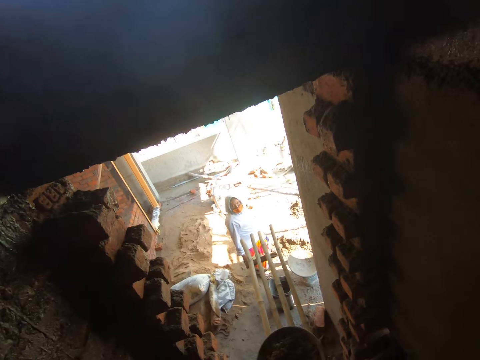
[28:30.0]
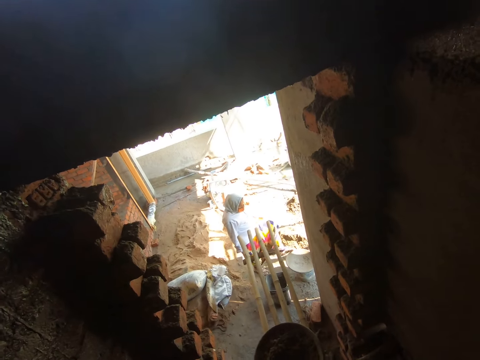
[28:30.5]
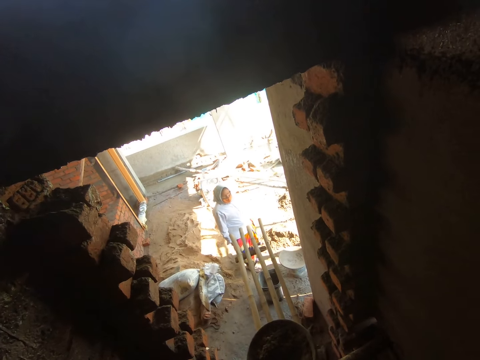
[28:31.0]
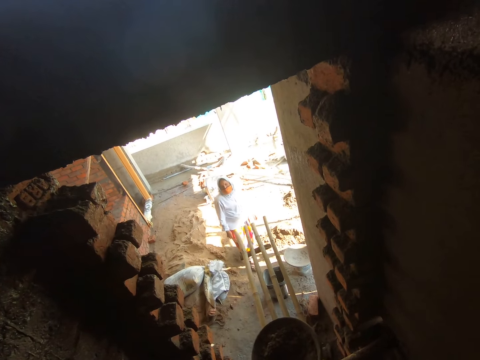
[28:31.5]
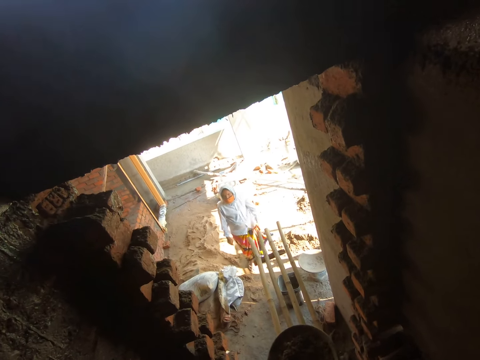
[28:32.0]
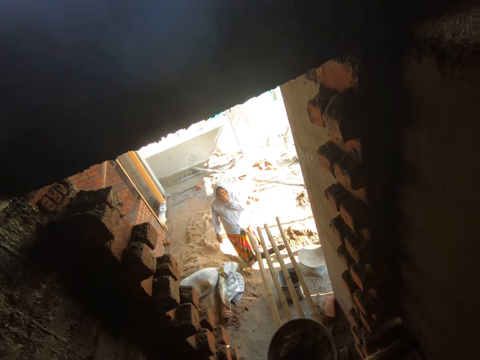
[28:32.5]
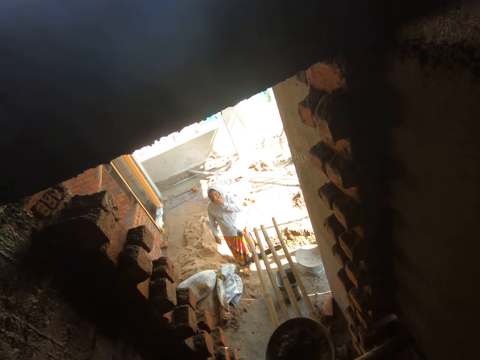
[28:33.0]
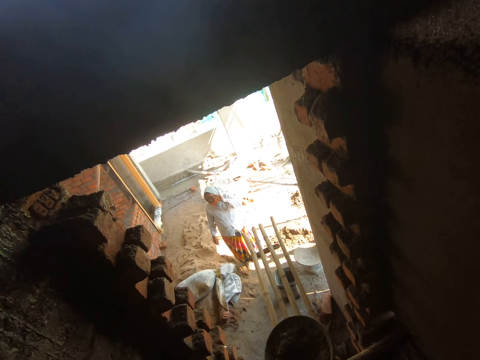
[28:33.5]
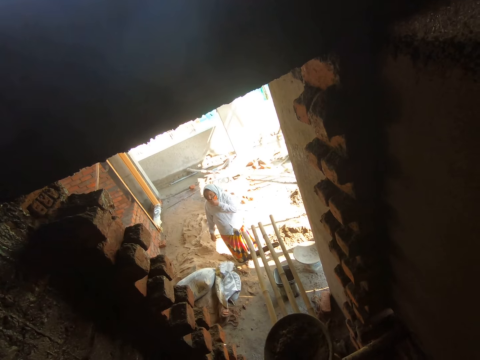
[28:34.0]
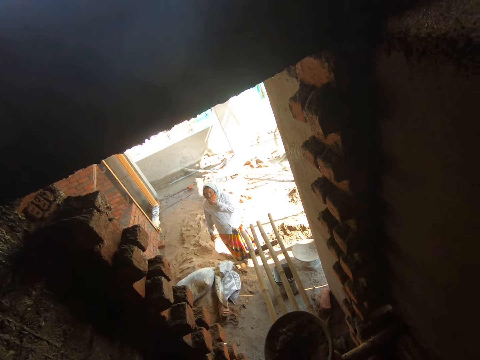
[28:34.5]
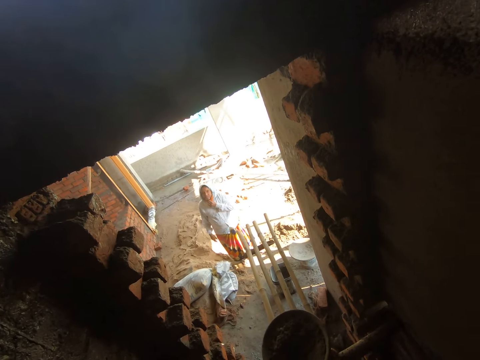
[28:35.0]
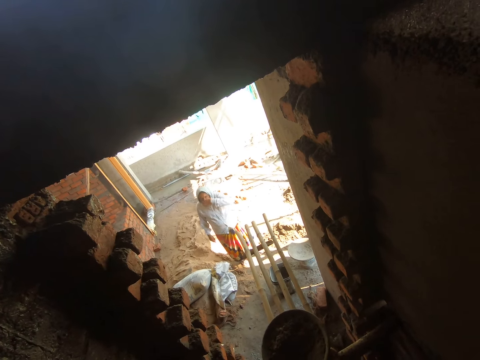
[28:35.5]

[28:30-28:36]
The woman adjusts the pan on the bucket on the ground with her left leg. The camera wearer converses with the woman.

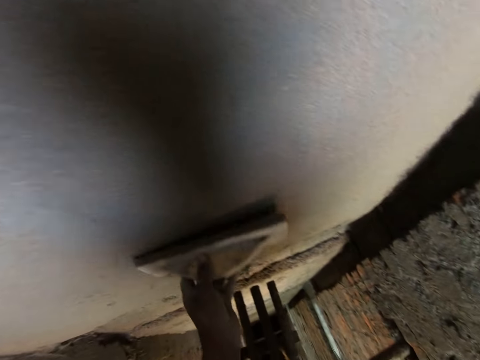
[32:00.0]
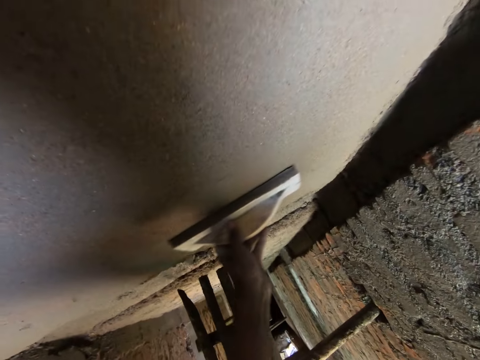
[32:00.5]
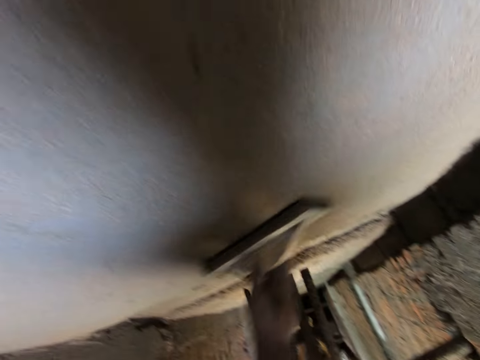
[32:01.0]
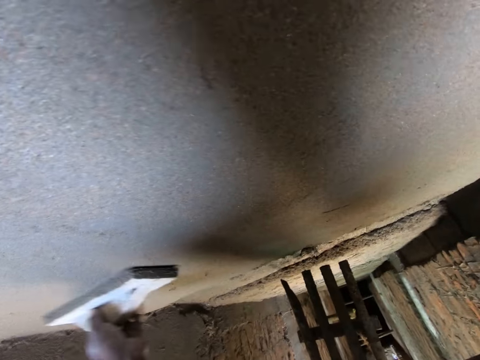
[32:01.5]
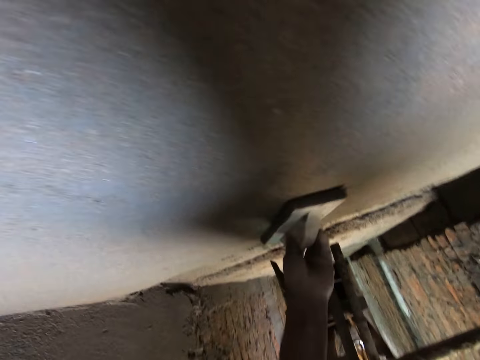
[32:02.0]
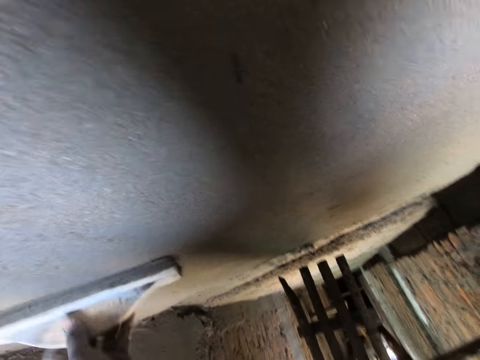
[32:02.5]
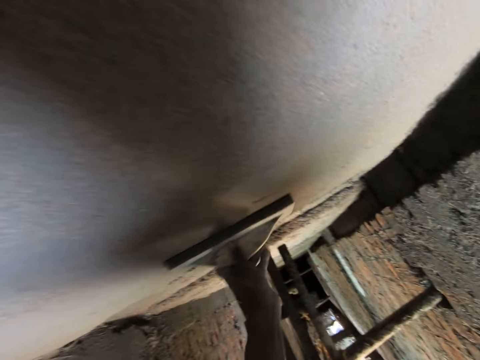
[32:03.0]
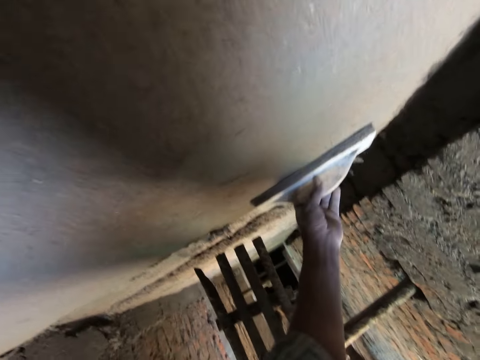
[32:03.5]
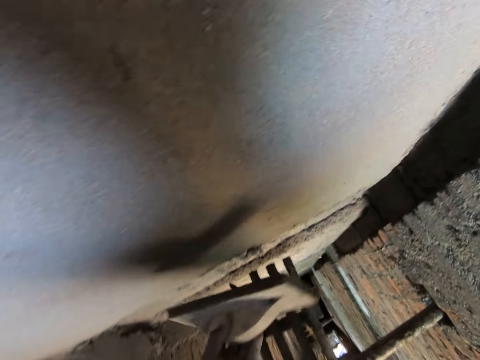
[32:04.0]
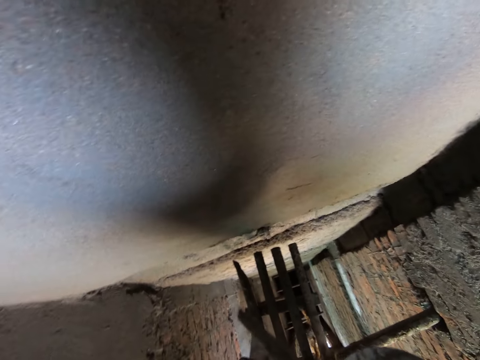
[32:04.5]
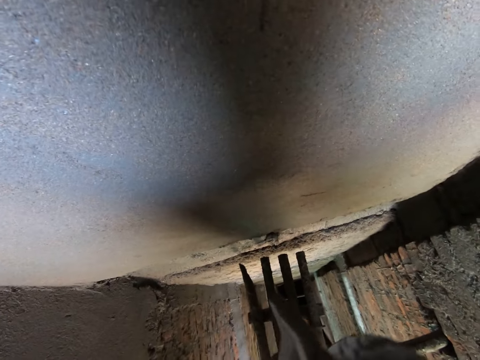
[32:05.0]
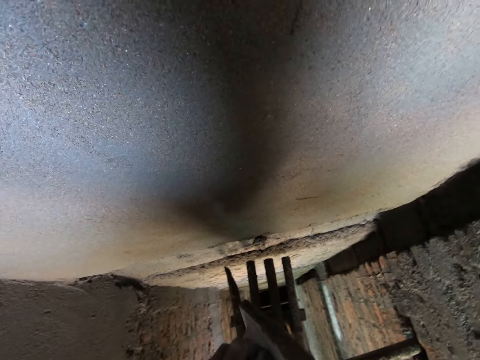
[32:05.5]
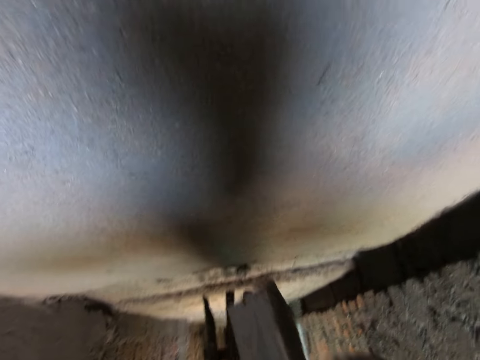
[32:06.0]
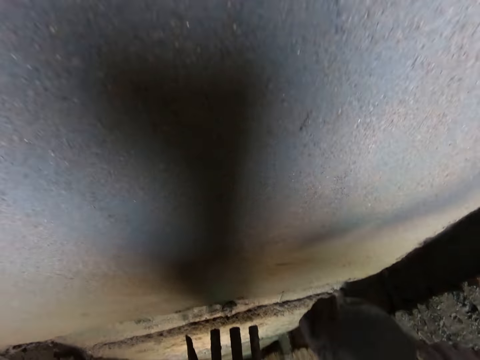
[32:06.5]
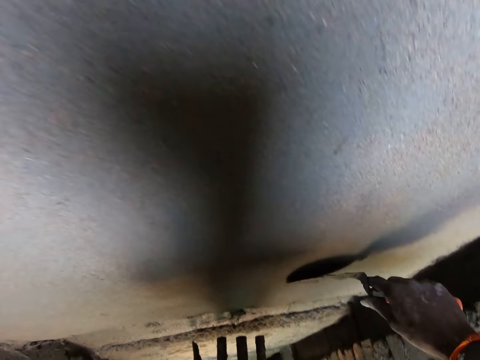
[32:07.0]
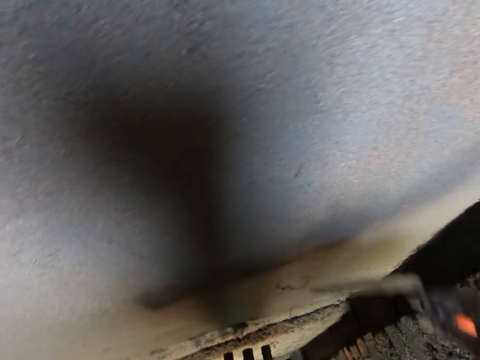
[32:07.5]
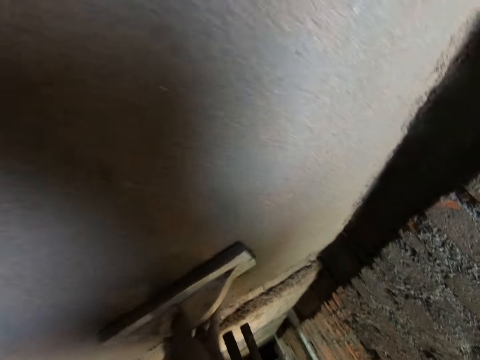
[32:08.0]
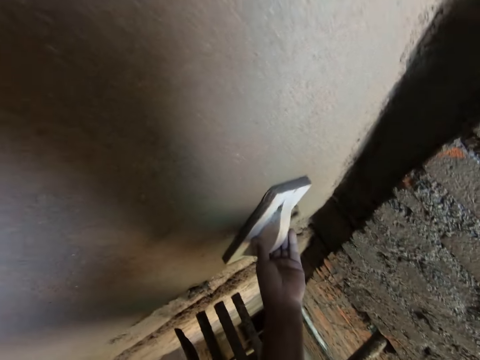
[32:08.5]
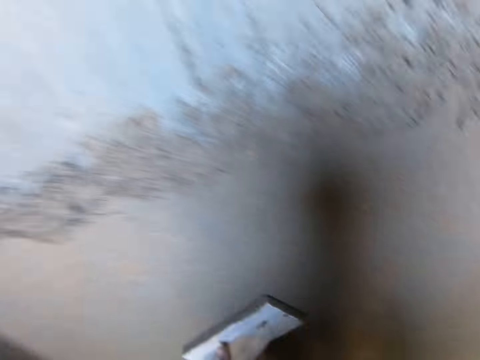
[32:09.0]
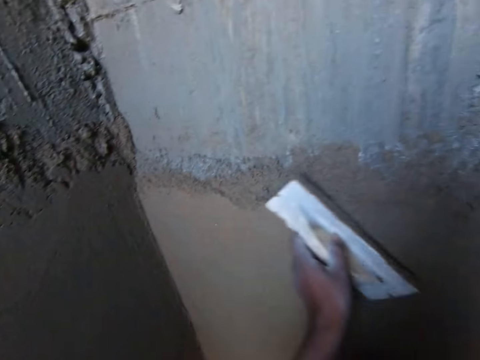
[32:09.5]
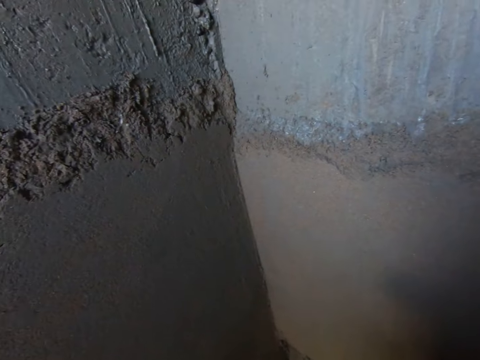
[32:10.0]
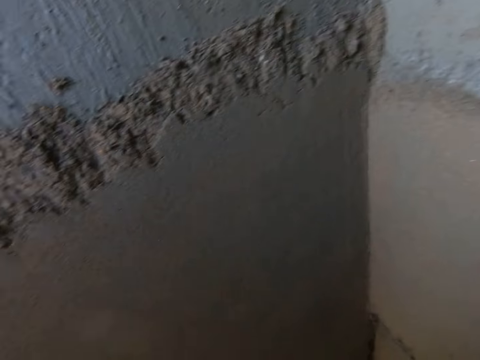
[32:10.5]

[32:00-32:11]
The camera wearer smoothens the plaster with a wooden float. He scrapes sand from the masonry trowel or wooden float with a trowel in his right hand. He pastes the sand on the wall with the trowel in his right hand. He smoothens the wall with the masonry trowel in his left hand.

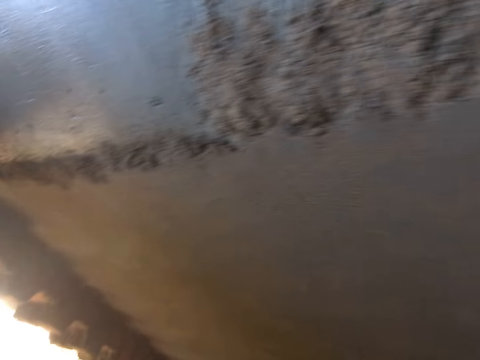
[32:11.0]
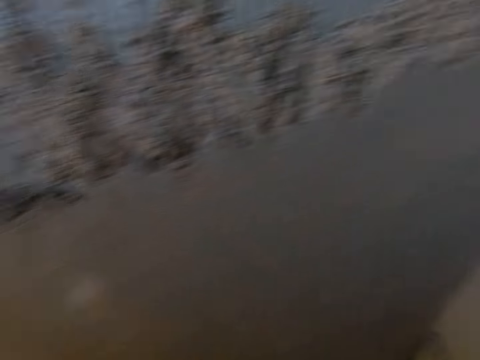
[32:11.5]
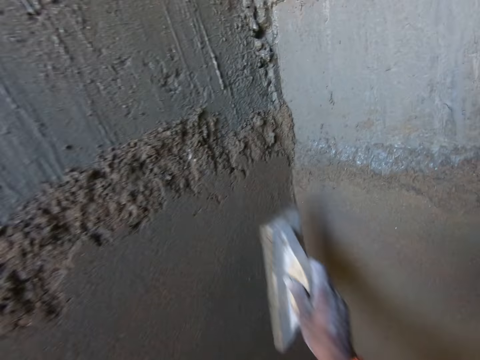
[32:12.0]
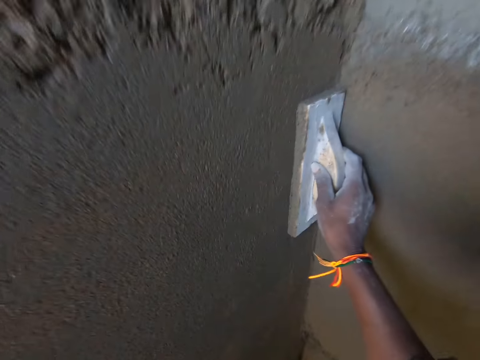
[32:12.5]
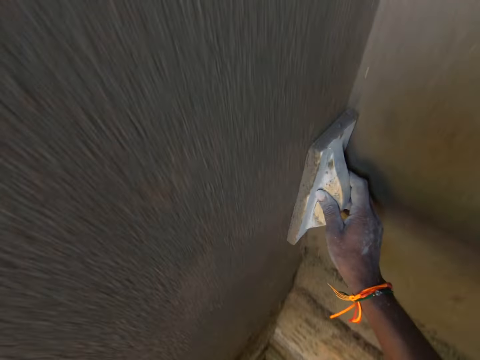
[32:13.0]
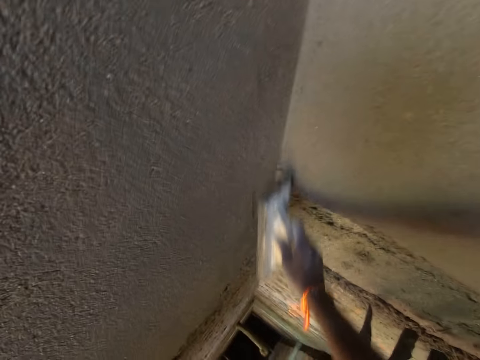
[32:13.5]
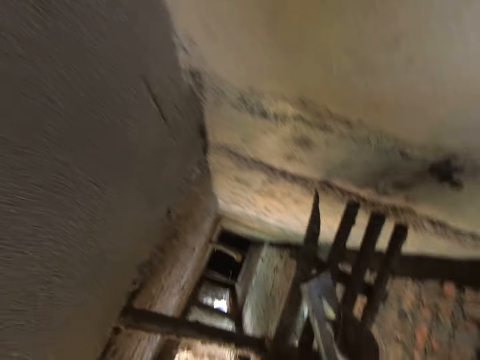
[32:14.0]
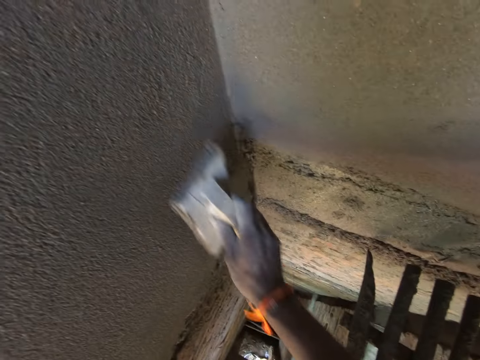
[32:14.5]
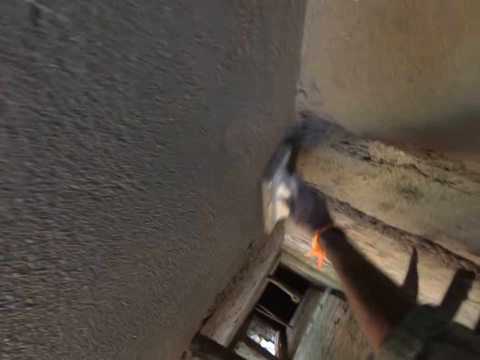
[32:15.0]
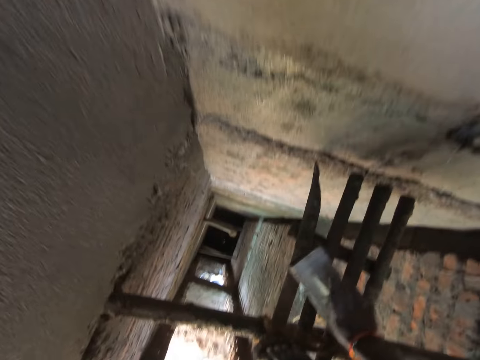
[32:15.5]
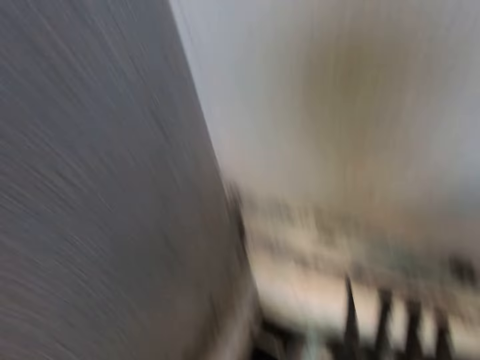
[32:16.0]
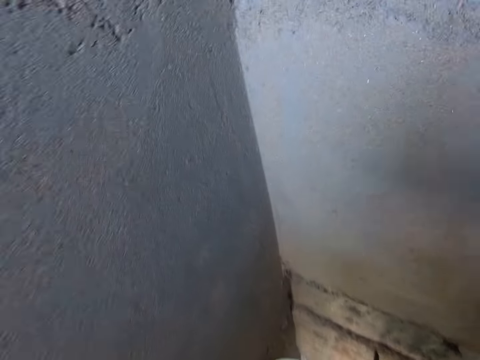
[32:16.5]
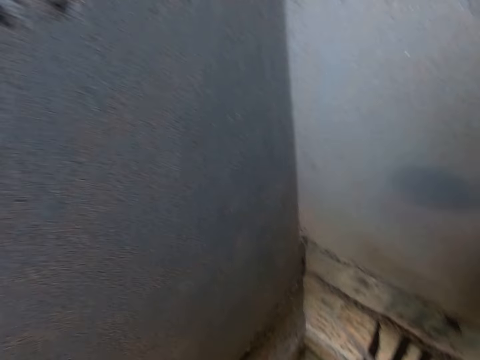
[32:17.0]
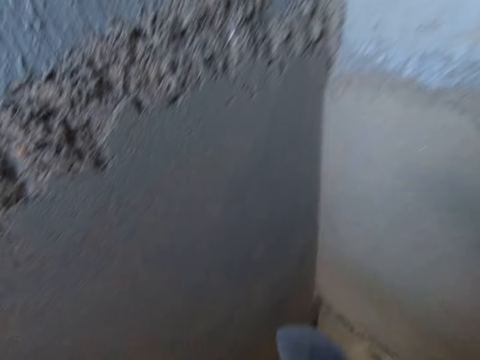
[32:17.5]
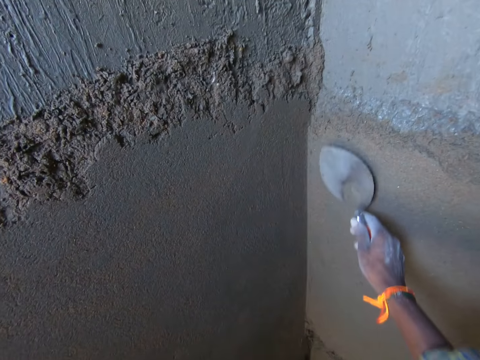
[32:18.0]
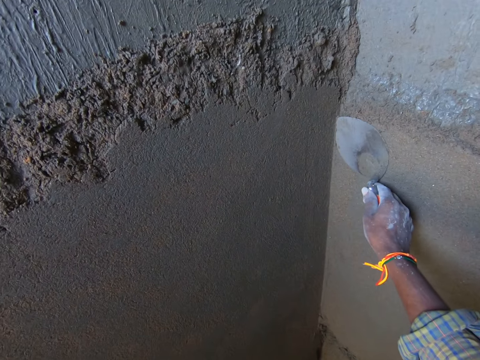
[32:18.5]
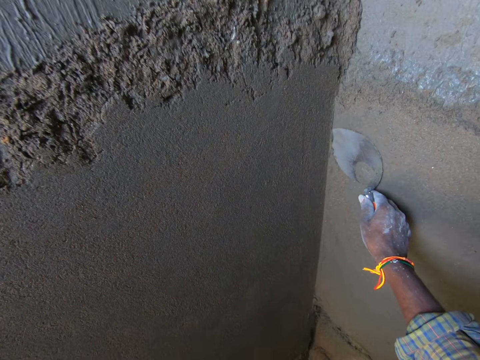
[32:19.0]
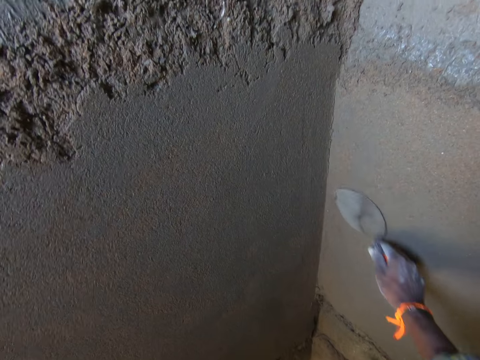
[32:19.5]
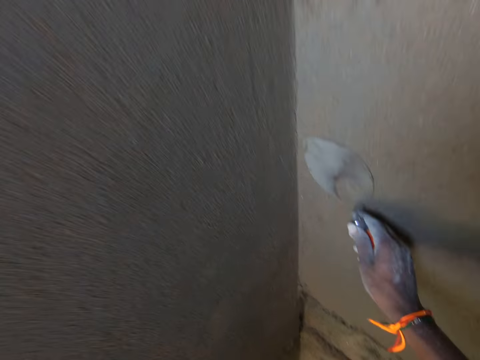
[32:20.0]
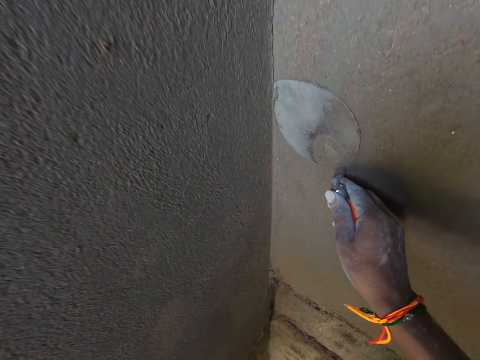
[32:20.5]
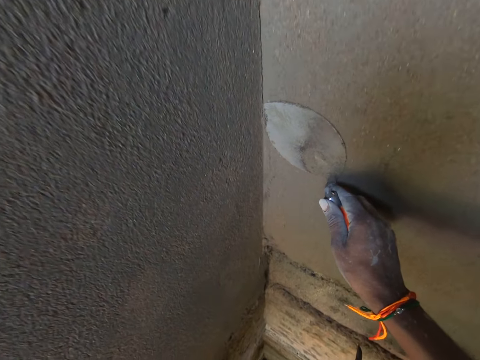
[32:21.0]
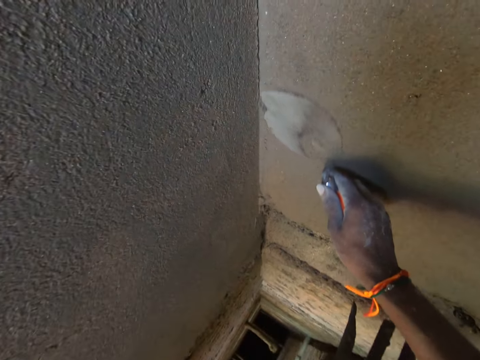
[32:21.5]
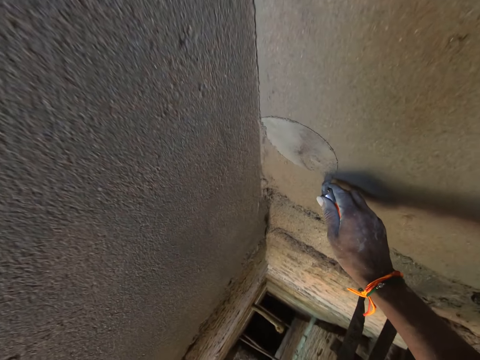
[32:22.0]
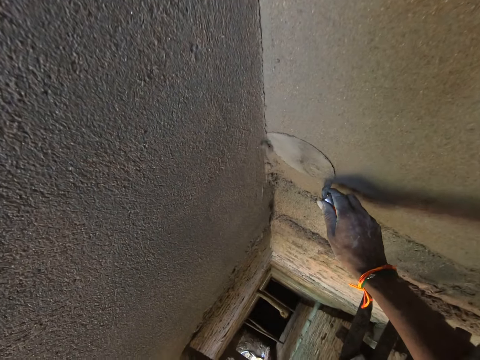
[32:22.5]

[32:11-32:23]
The camera wearer looks around. He smoothens the wall with the masonry trowel in his right hand. He smoothens the wall again. He drops the masonry trowel on a scaffold with his right hand. He smoothens the wall with the trowel in his right hand. He sharpens the corner of the wall with the trowel.
